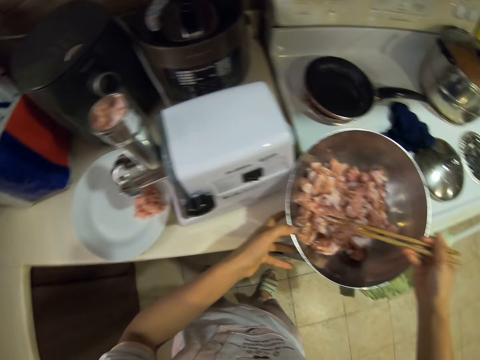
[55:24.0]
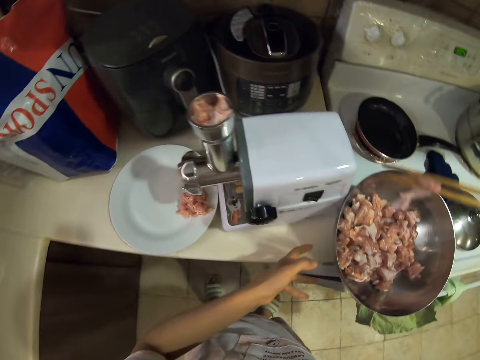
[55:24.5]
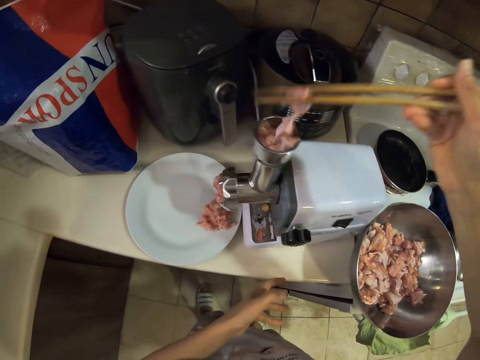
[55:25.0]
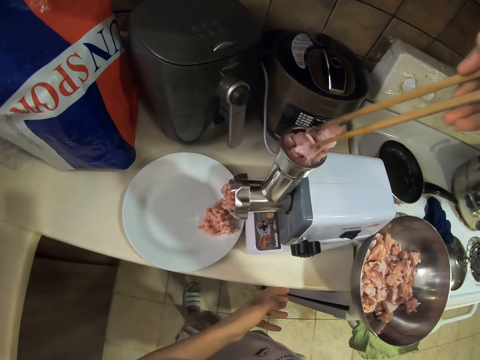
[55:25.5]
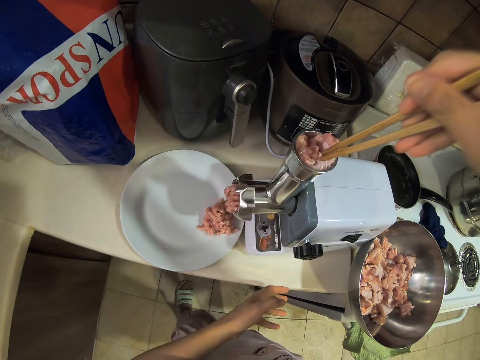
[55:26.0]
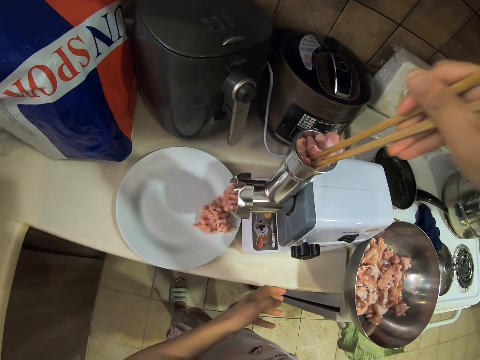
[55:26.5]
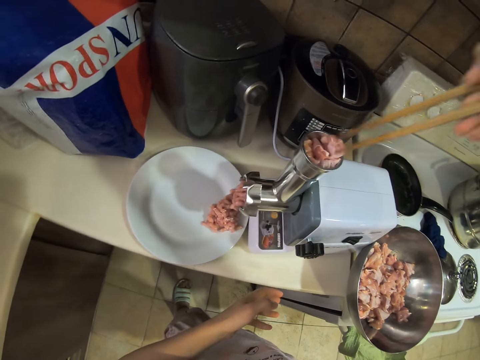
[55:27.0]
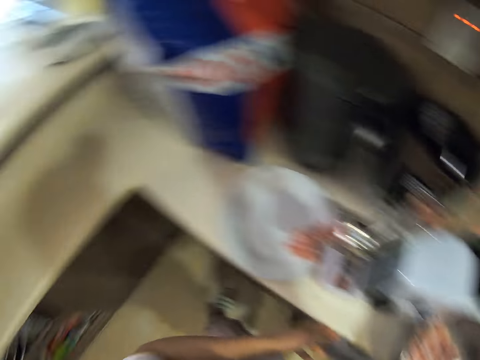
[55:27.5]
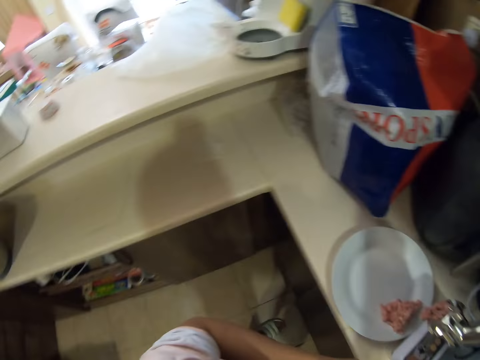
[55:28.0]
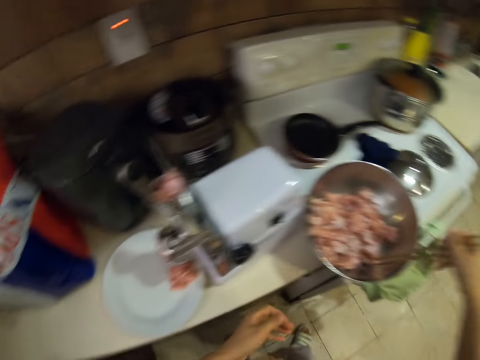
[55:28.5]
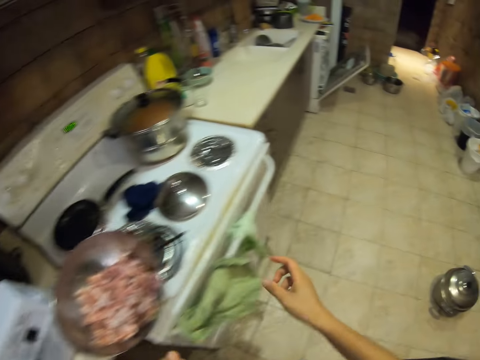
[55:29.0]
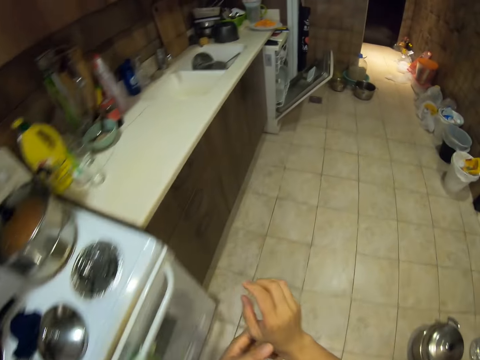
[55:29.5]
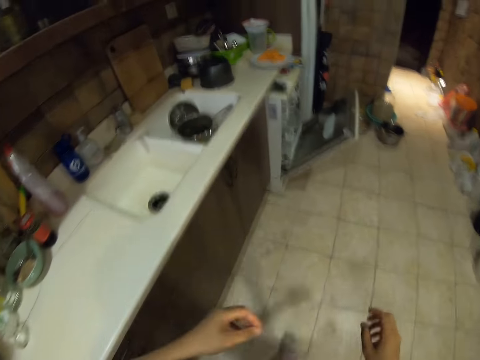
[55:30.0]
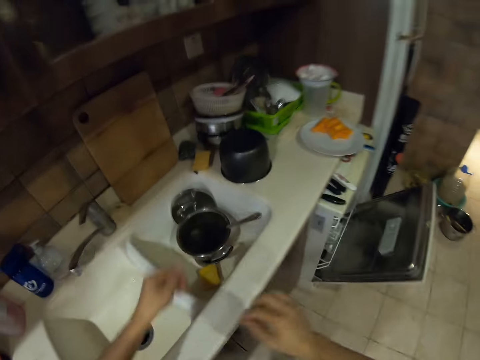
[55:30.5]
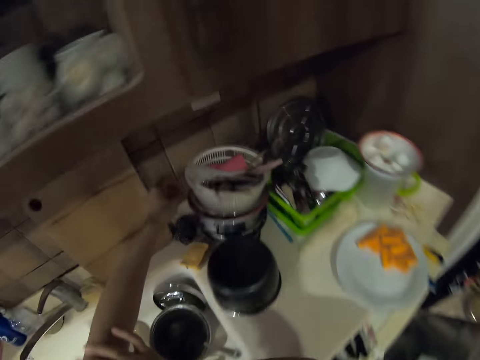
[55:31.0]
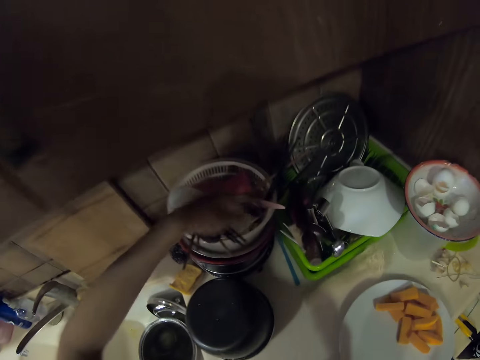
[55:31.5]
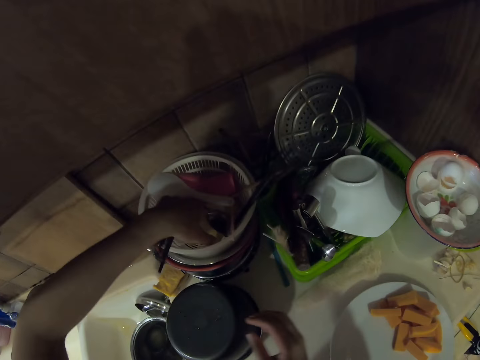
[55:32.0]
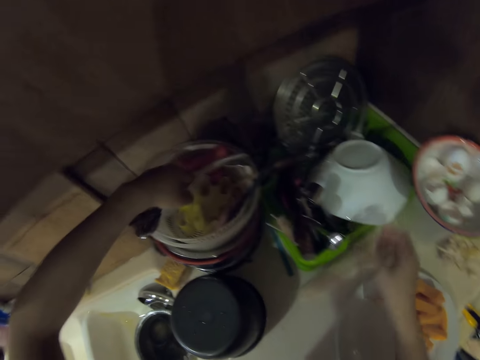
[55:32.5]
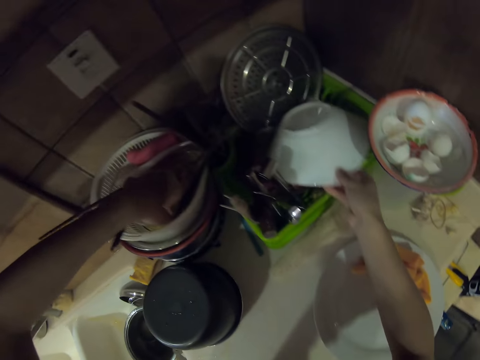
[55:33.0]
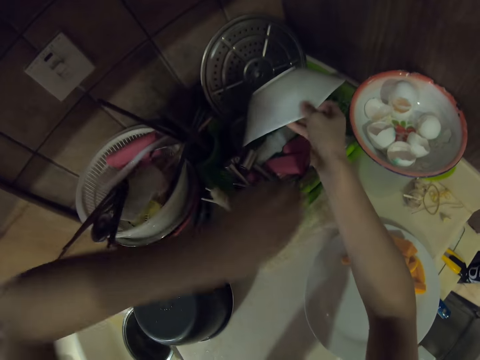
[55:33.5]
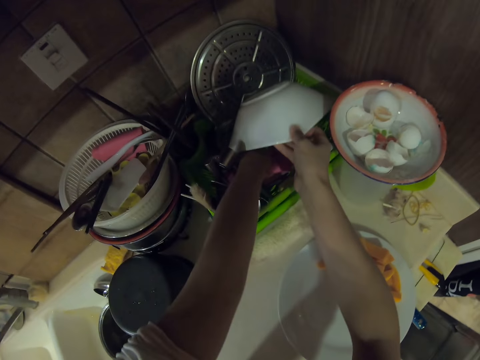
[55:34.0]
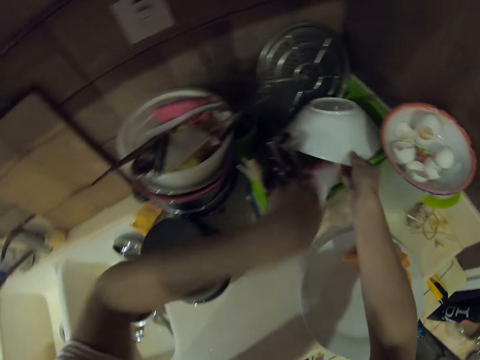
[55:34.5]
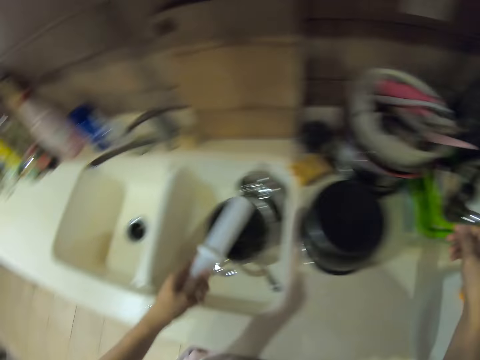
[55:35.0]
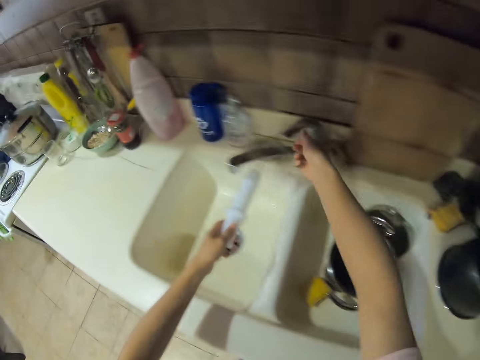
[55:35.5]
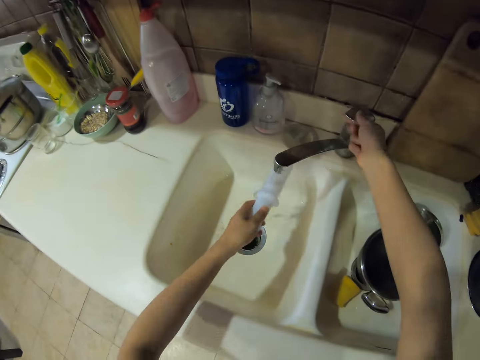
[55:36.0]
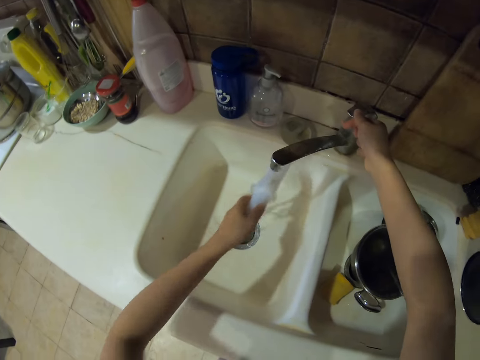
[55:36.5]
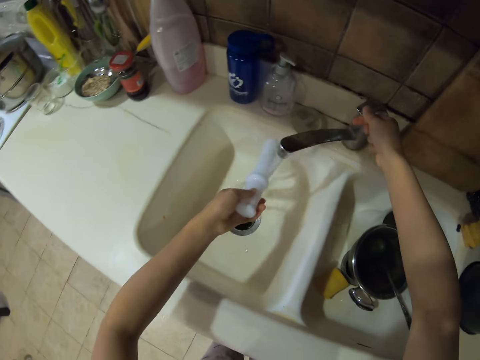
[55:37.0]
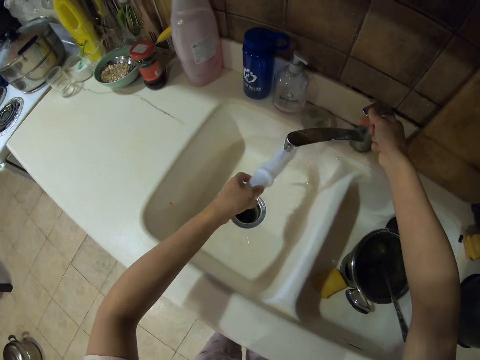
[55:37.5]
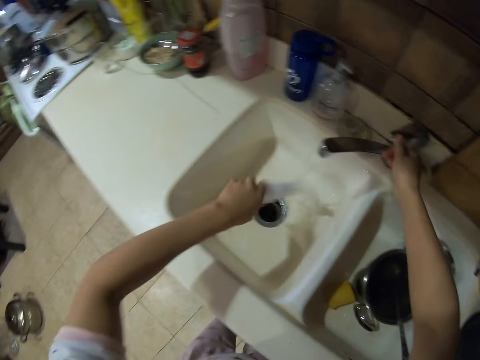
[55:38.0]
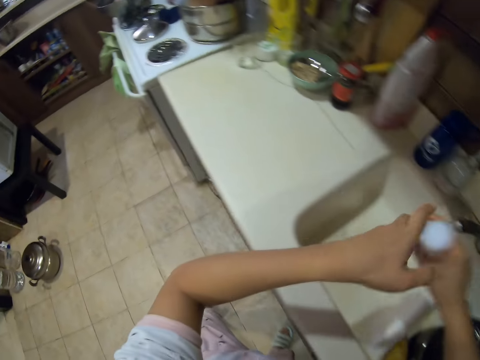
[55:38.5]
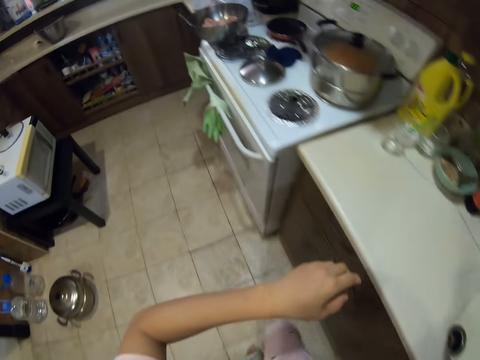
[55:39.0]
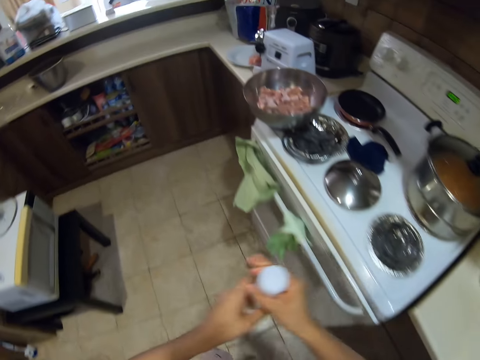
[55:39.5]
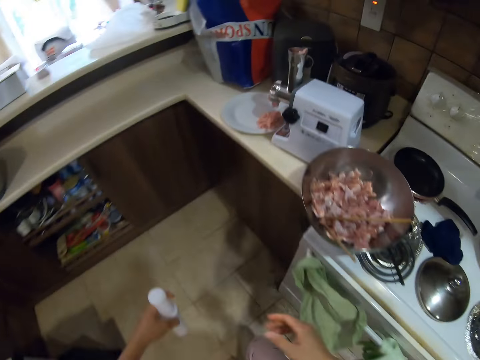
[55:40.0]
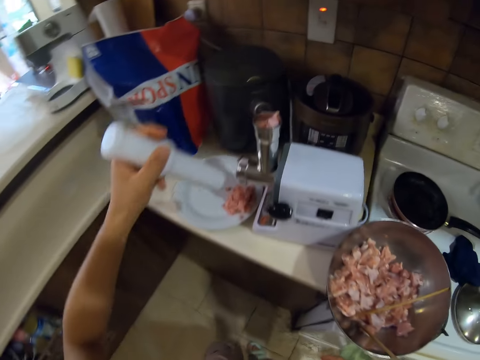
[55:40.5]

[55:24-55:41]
The camera wearer puts the meat in the meat grinder. They look around. They move around. They pick up a pusher. They open the tap. They rinse the pusher. They close the tap. They move around.

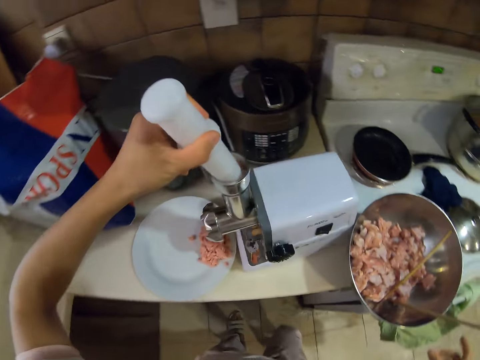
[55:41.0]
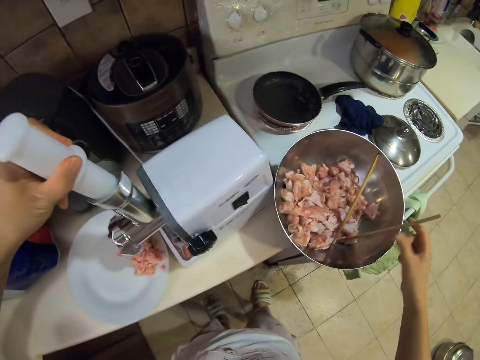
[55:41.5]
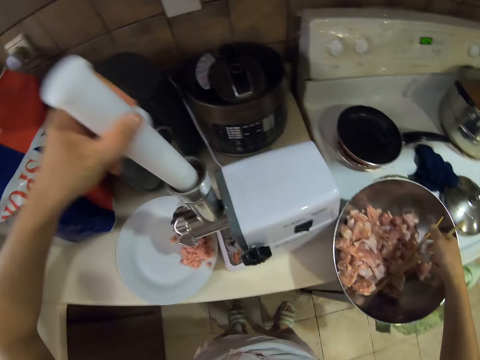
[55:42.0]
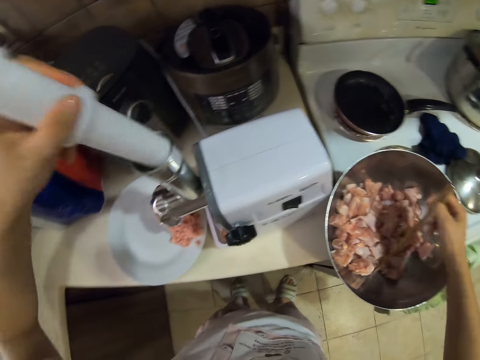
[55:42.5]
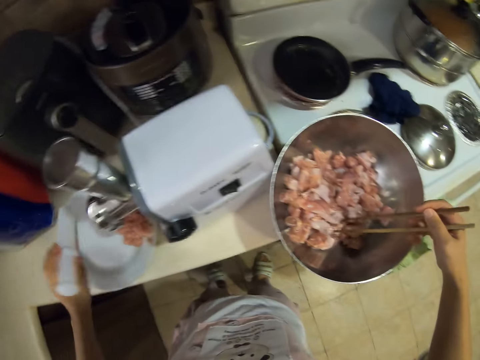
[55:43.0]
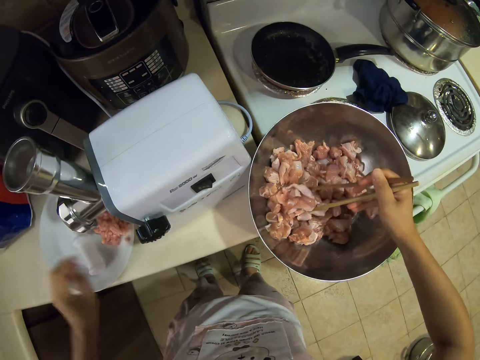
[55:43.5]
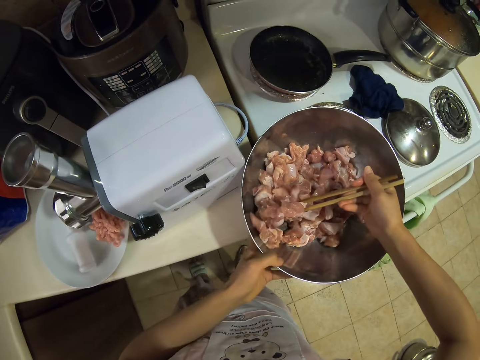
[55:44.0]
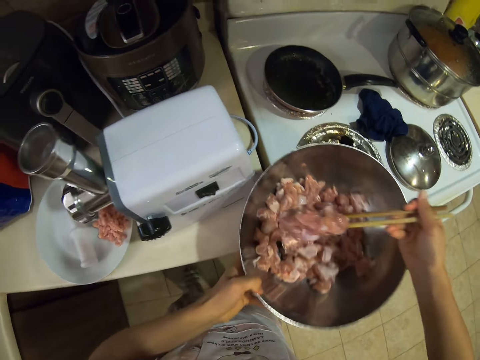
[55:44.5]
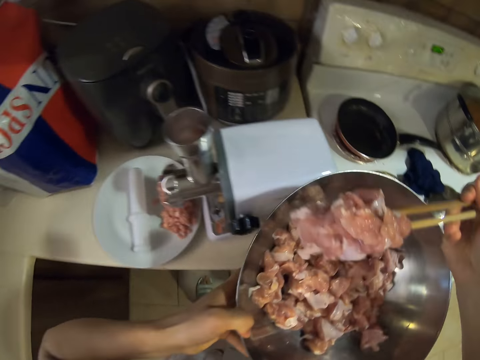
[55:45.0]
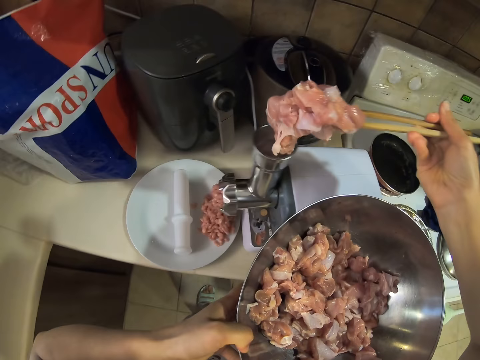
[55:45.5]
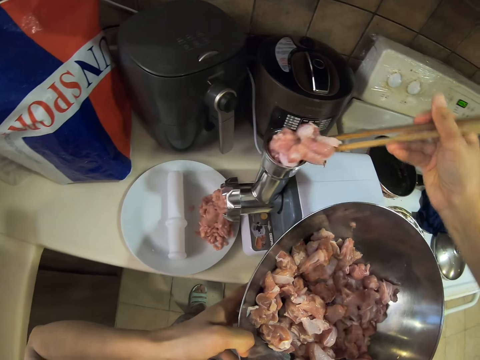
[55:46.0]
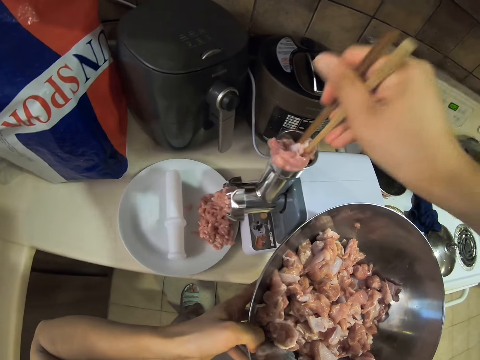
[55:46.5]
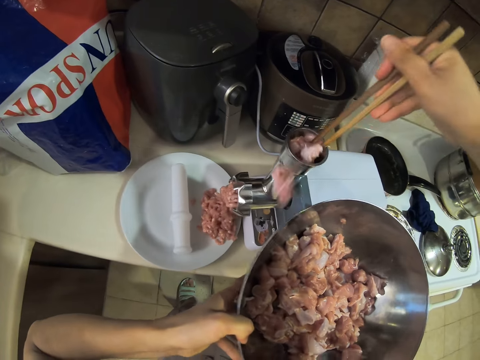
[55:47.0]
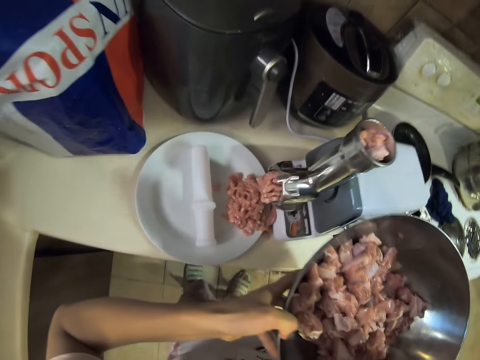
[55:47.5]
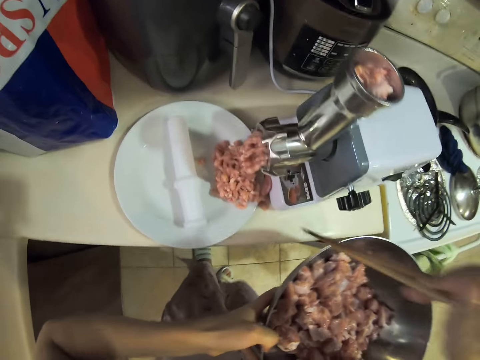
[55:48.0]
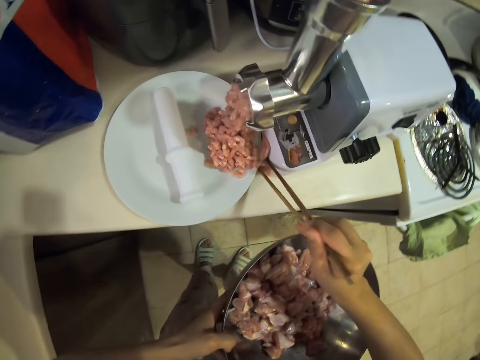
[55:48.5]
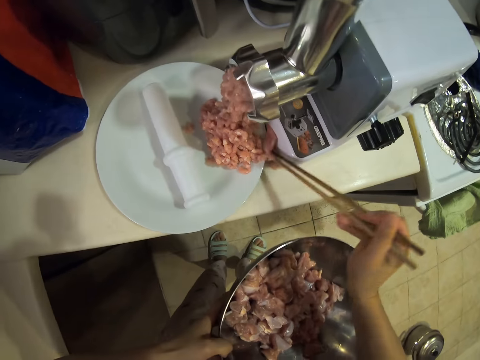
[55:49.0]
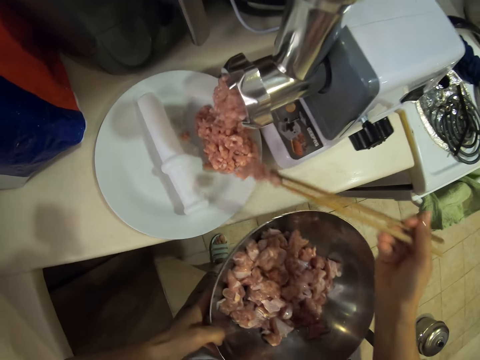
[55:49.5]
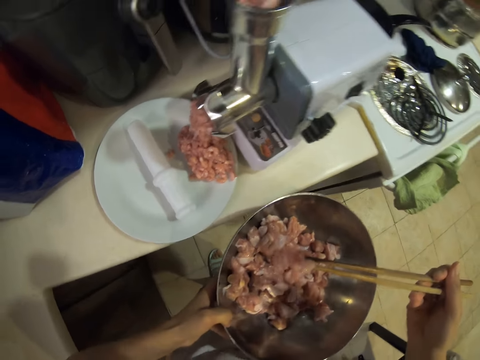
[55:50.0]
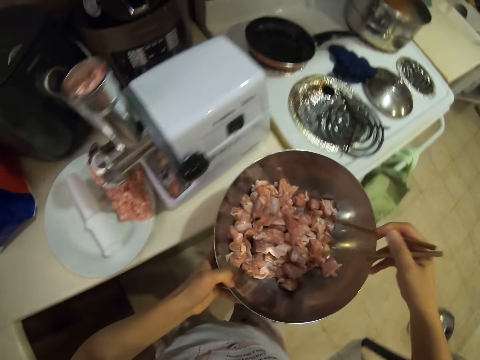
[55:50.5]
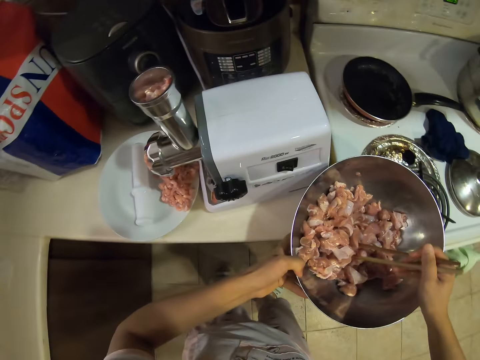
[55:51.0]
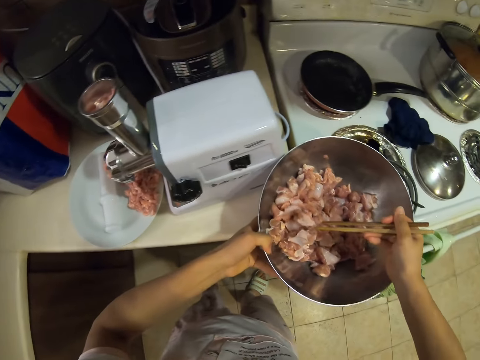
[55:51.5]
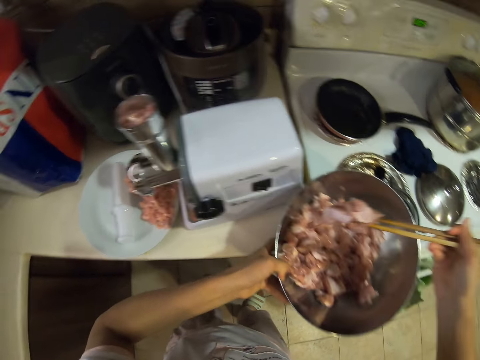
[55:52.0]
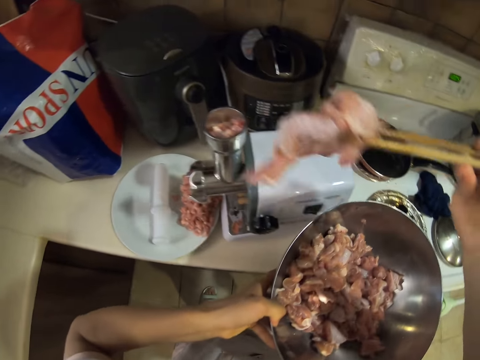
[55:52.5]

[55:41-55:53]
The camera wearer pushes the meat in the grinder with the pusher. They put the pusher on the plate. They pick meat with skewers. They pick up the bowl of meat. They put the meat in the meat grinder. They pick meat with skewers. They put the meat in the bowl. They pick meat with skewers.
